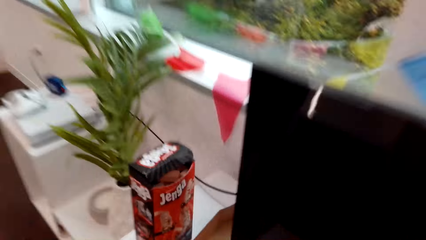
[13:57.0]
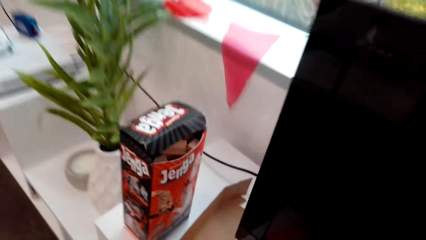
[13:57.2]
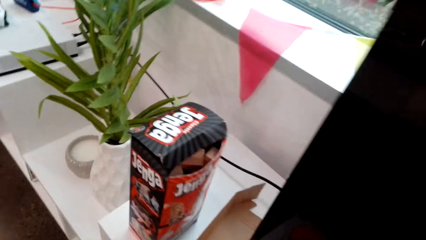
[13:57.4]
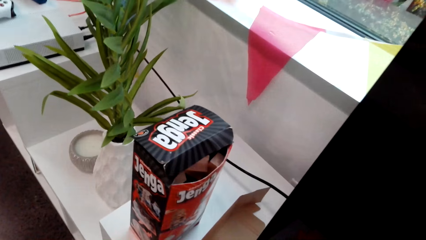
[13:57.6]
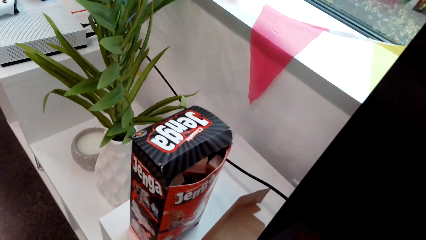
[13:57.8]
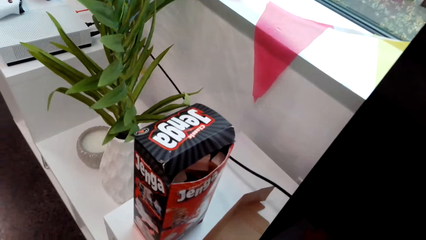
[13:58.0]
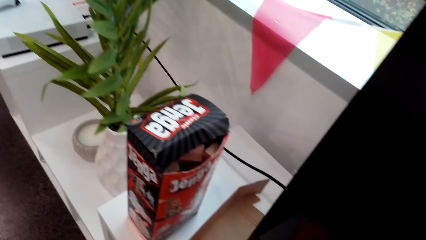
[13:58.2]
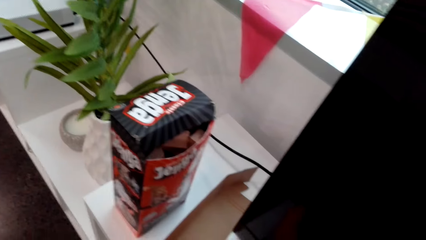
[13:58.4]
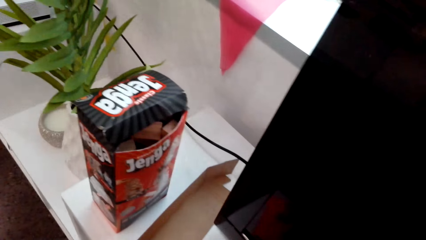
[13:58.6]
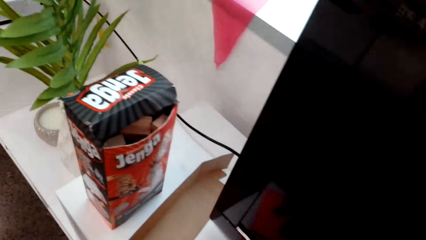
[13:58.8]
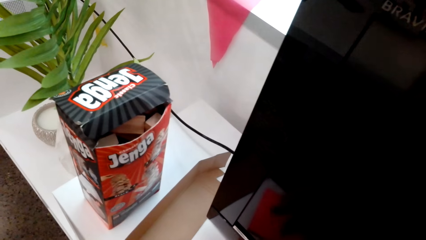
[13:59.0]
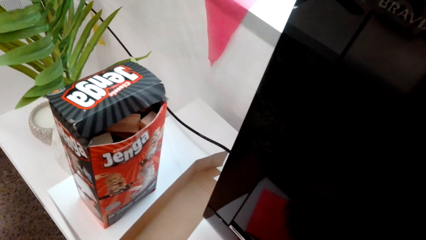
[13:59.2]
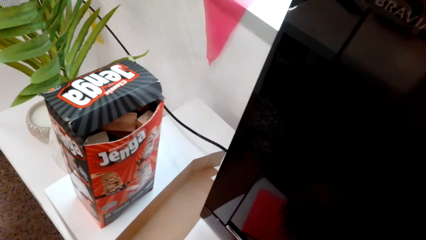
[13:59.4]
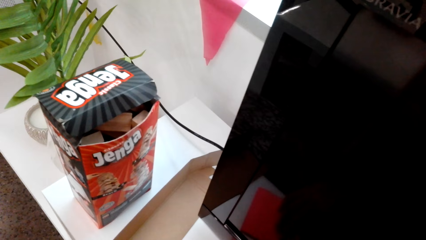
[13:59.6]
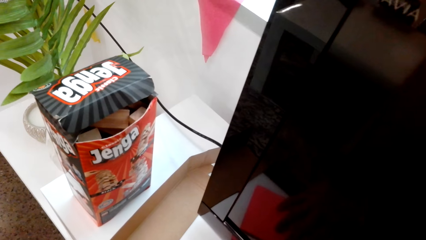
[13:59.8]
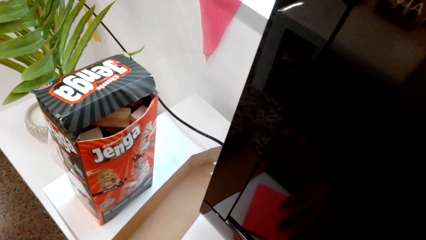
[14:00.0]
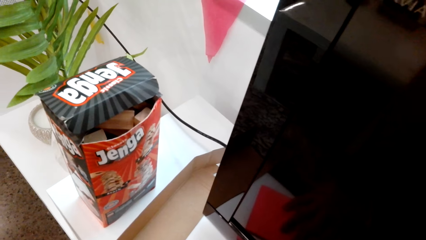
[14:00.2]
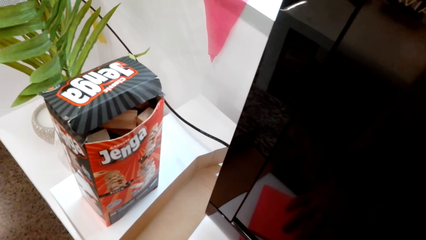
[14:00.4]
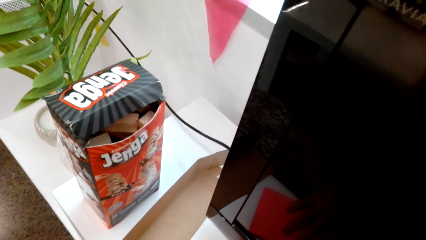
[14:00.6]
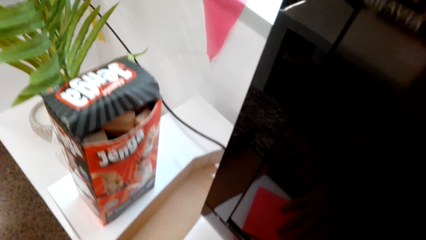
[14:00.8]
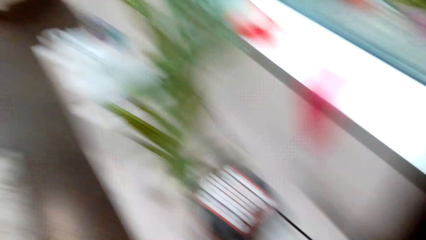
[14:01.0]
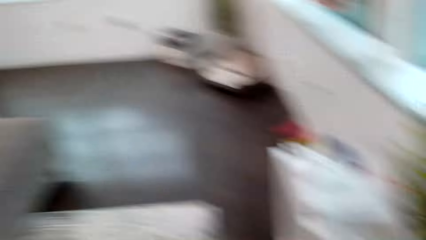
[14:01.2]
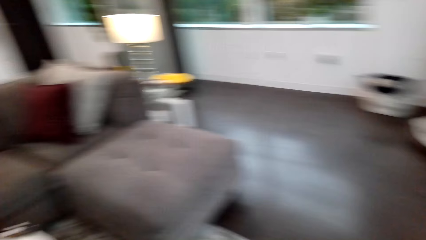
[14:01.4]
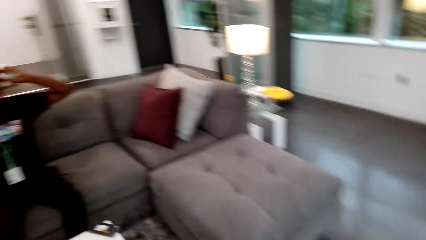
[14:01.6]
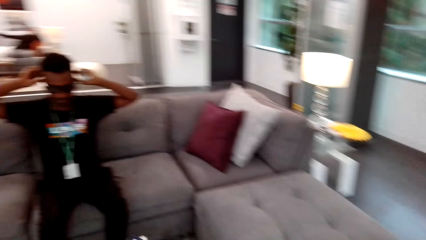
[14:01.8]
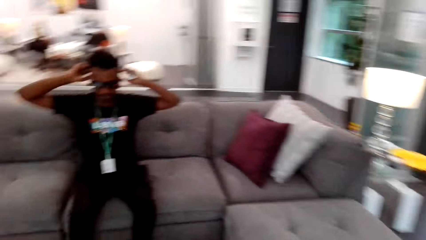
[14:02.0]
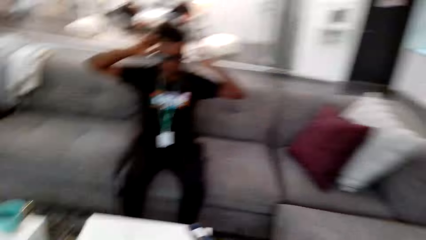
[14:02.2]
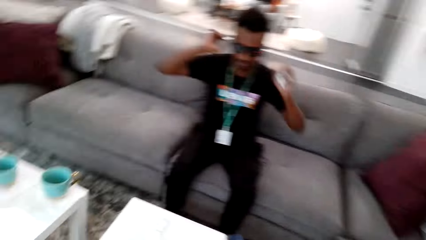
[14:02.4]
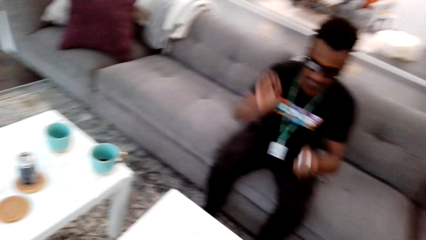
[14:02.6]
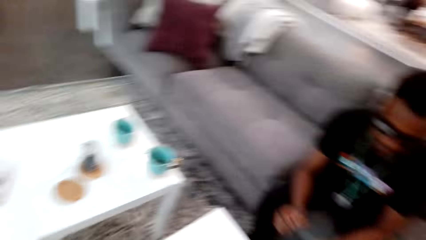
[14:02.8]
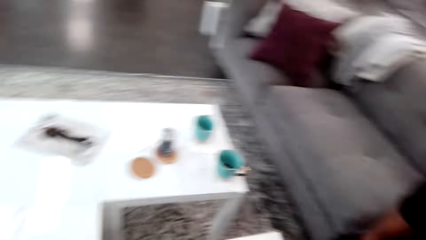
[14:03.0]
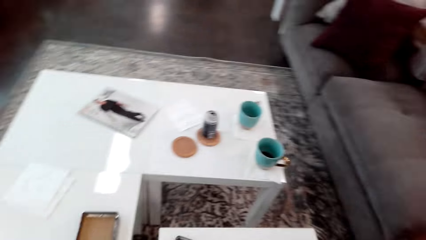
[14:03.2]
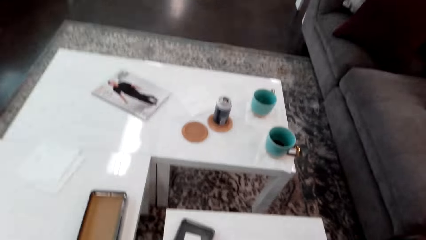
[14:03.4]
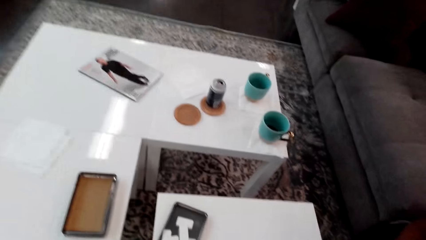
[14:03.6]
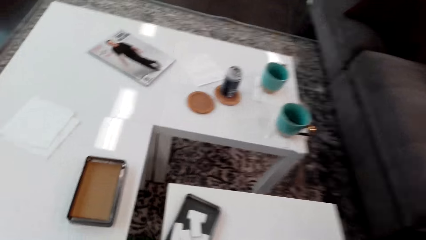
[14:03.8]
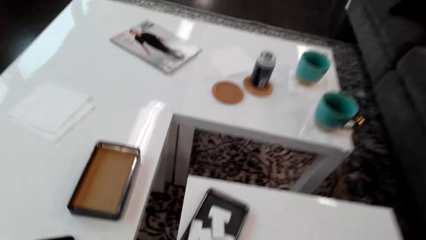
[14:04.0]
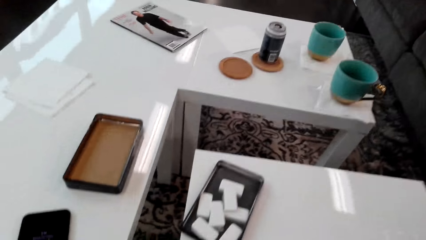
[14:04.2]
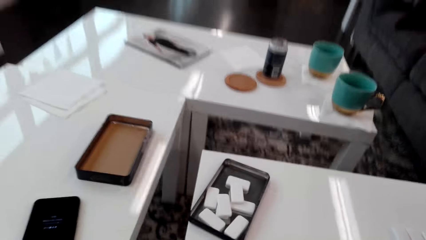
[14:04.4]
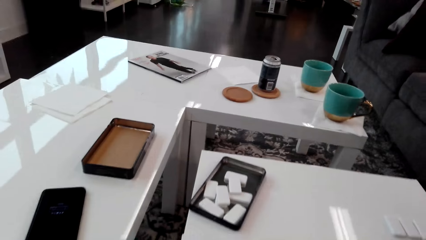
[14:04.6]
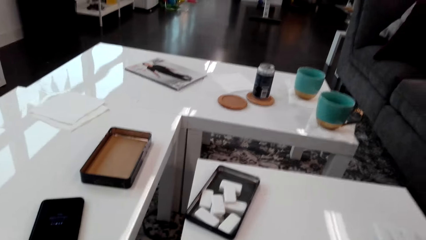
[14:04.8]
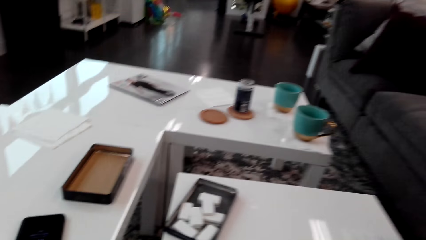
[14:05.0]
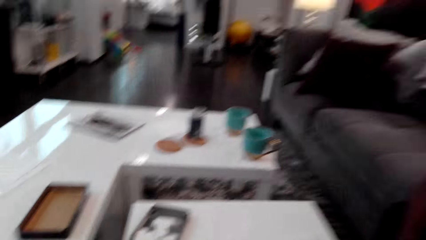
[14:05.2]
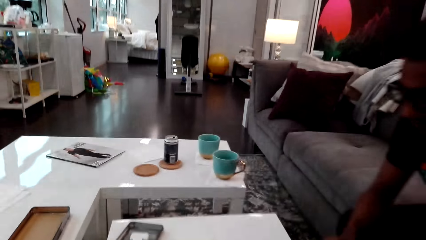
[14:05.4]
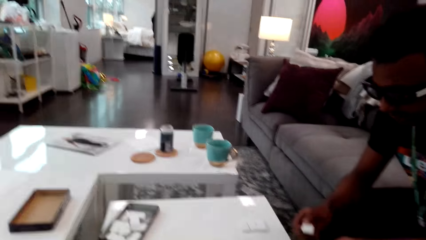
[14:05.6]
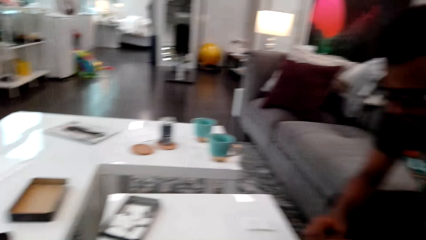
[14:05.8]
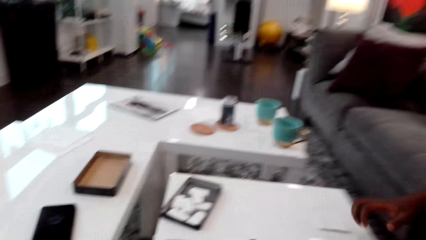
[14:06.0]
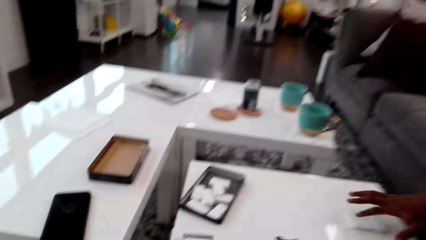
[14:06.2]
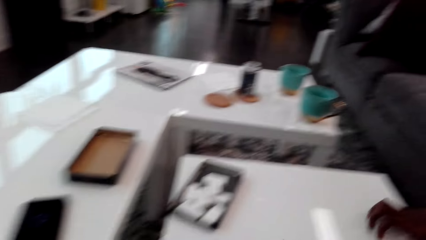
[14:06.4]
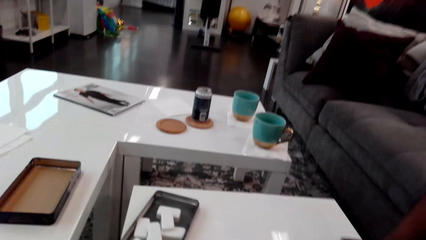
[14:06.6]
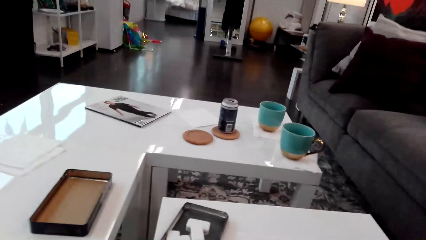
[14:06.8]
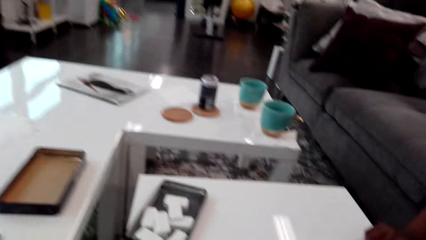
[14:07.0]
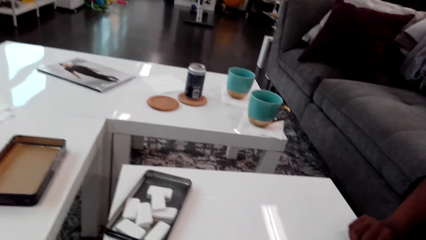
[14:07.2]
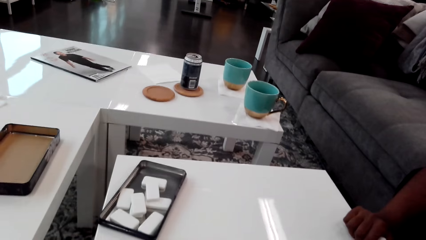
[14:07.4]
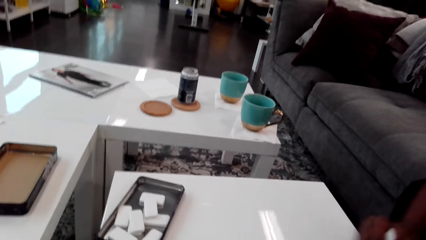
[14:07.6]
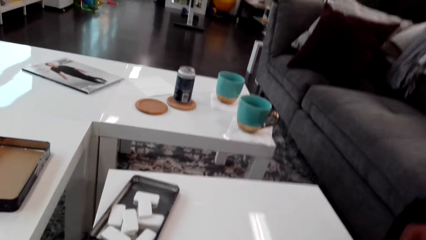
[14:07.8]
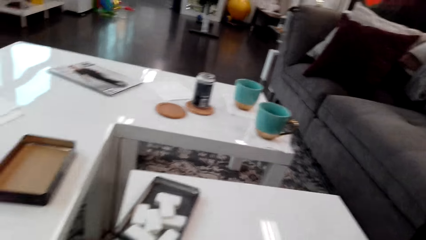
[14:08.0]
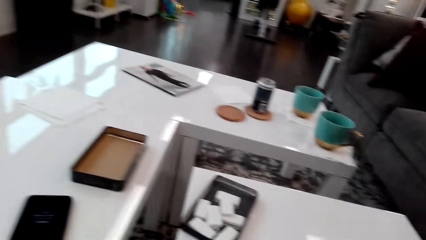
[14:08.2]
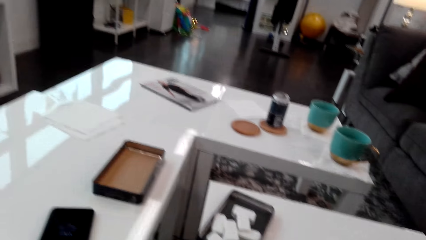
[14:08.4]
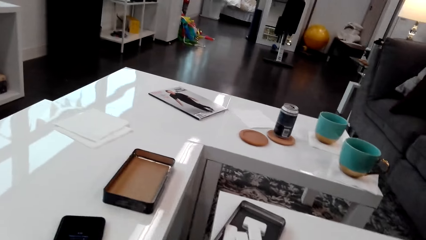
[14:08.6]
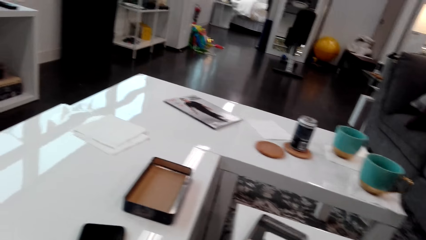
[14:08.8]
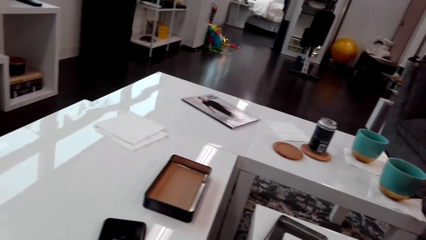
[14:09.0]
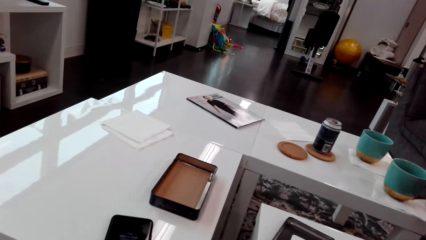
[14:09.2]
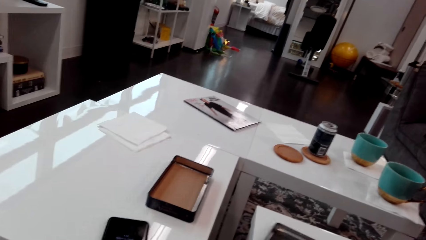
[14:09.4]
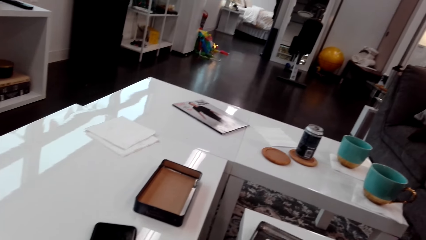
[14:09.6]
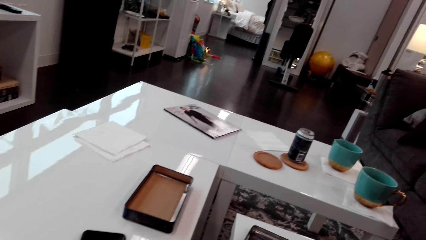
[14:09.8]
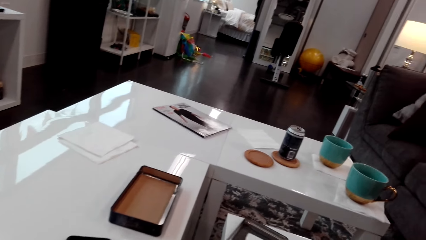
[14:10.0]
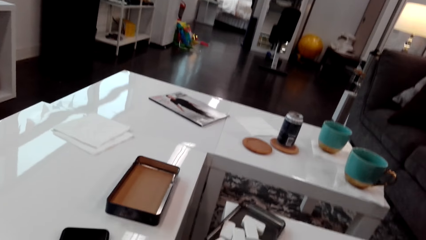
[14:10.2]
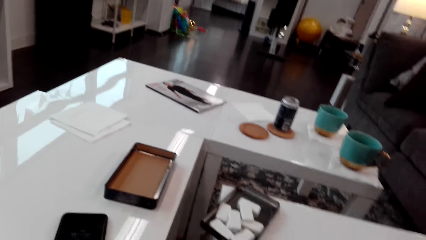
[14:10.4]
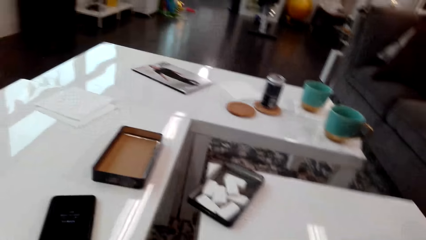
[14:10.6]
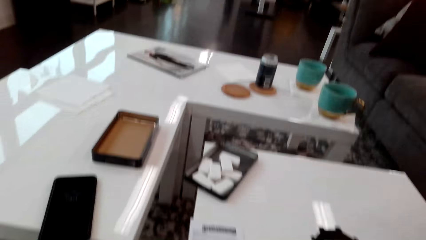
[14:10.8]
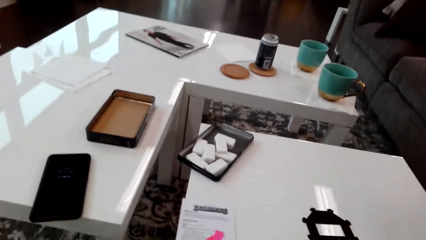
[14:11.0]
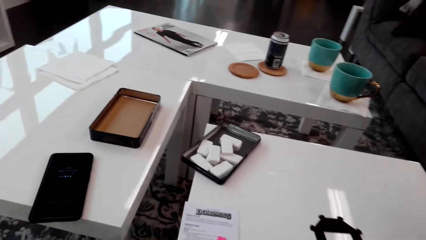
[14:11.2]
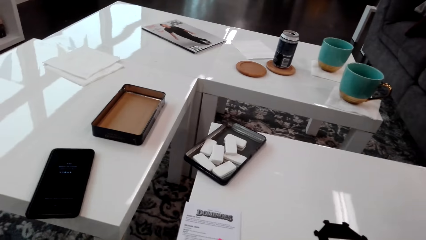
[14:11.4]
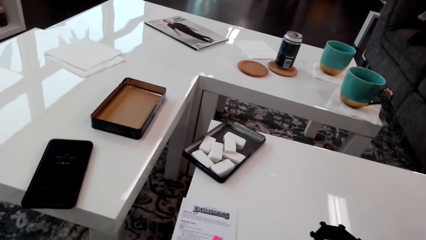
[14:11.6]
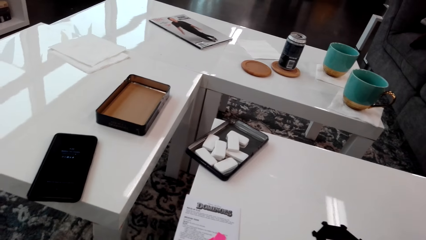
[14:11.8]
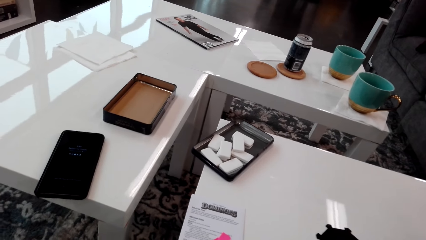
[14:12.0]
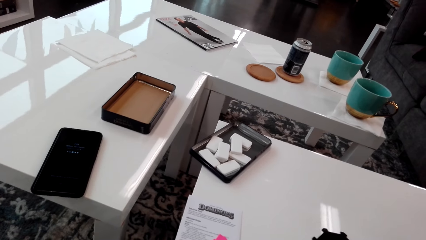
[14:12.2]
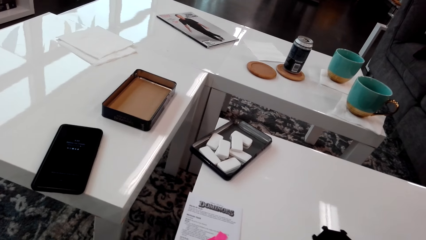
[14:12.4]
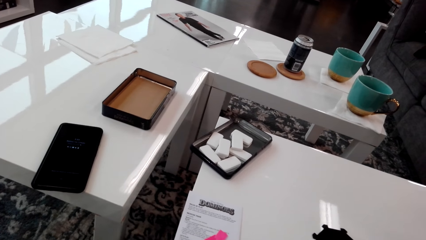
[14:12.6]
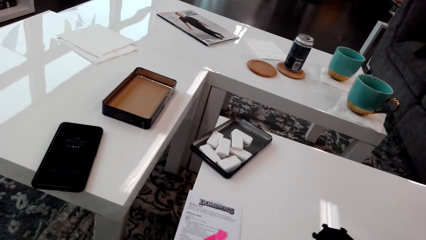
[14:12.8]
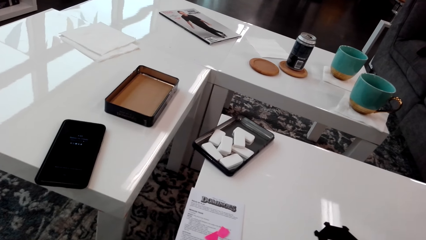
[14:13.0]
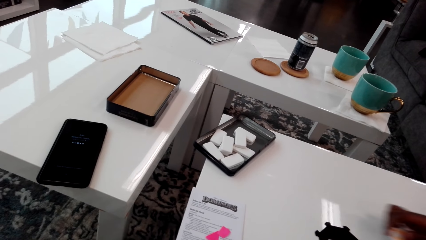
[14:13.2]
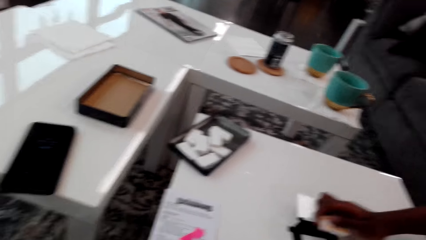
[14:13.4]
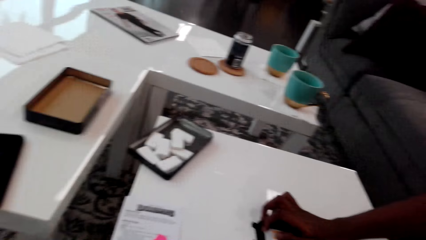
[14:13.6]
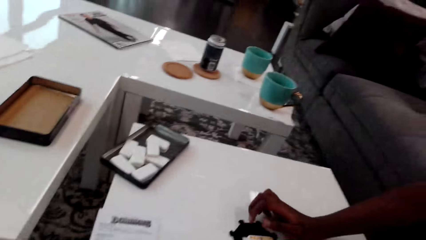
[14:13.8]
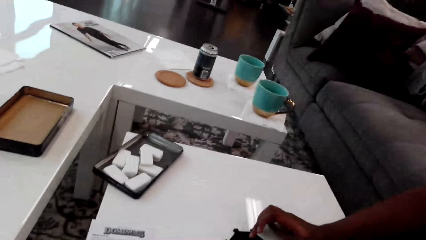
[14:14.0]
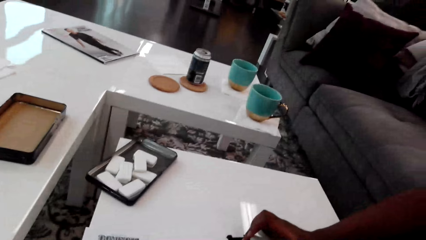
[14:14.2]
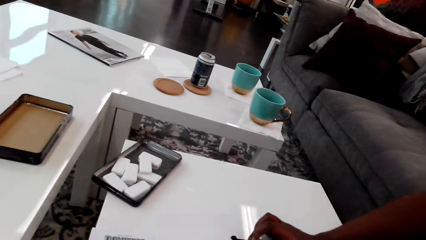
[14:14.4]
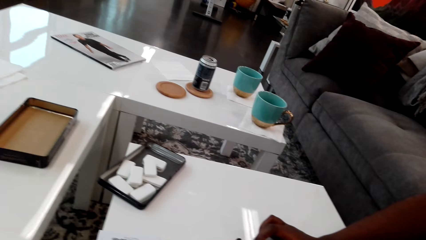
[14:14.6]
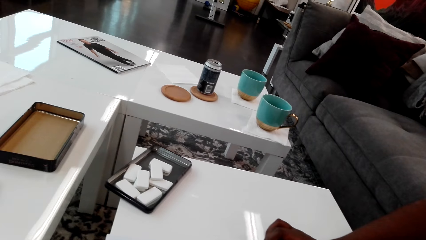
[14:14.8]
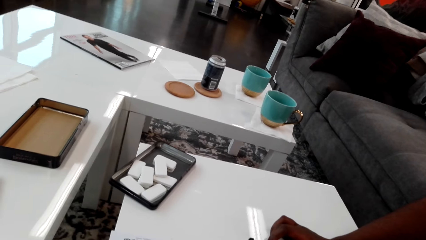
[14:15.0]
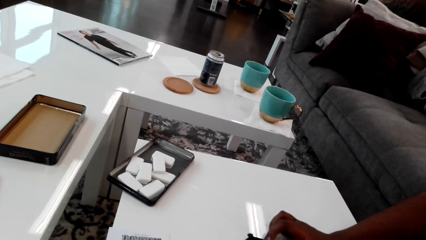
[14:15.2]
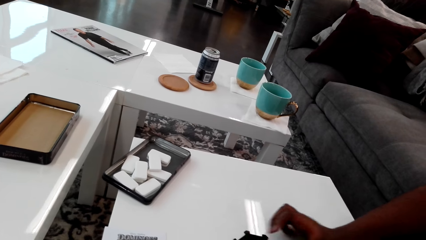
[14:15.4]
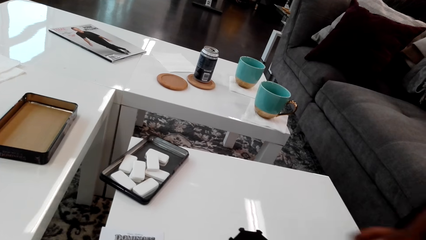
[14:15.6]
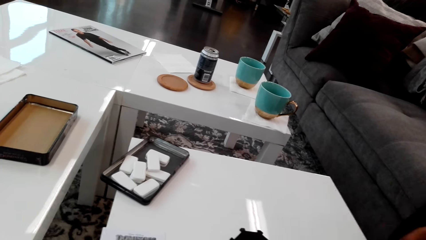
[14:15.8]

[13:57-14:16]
The camera wearer looks at the box beside the screen. A man holds his head. He lifts up hands. The camera wearer looks around. They sit down. The man takes the dominoes from the table. The camera wearer looks around. The man puts the dominoes on the table. He picks dice.
